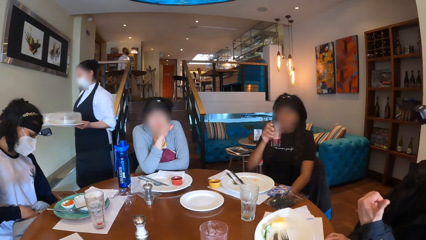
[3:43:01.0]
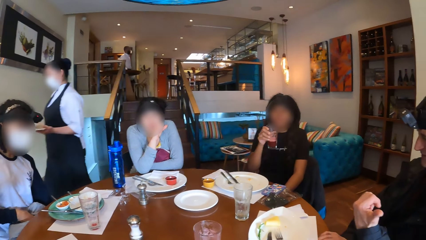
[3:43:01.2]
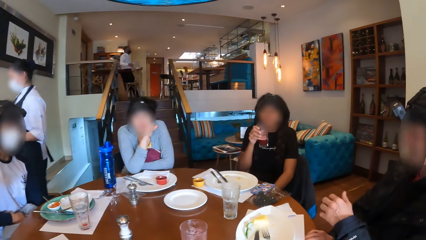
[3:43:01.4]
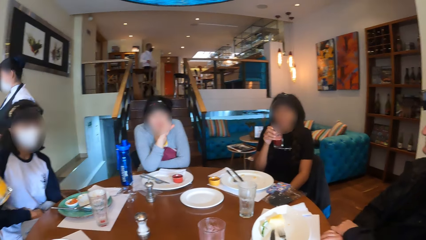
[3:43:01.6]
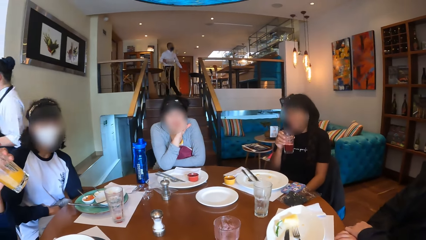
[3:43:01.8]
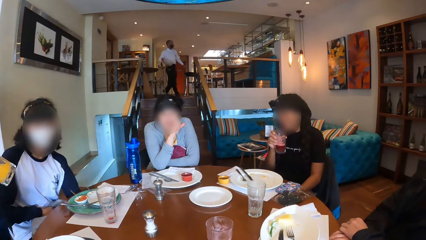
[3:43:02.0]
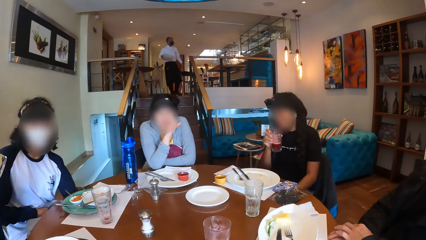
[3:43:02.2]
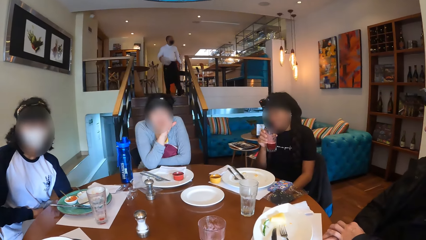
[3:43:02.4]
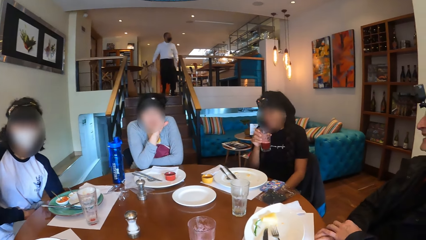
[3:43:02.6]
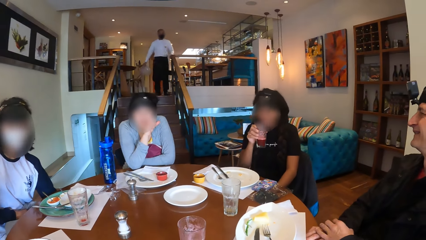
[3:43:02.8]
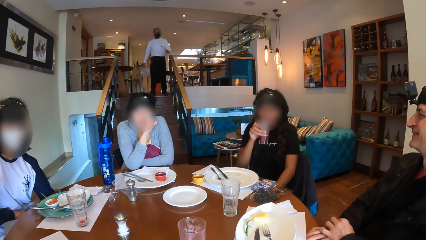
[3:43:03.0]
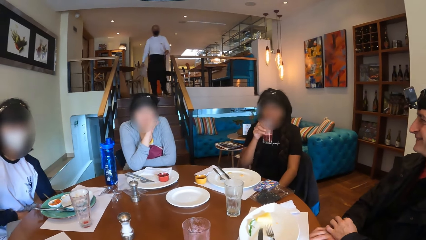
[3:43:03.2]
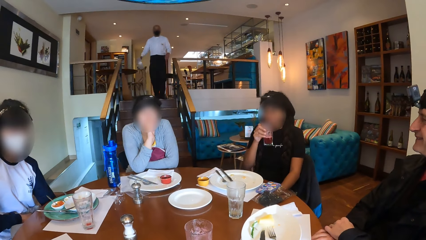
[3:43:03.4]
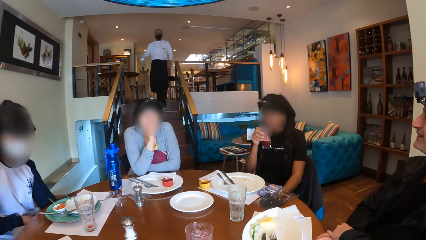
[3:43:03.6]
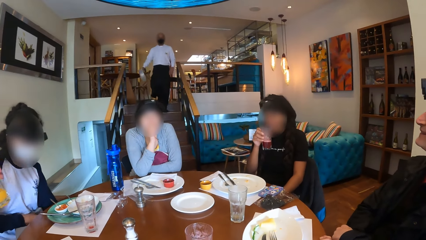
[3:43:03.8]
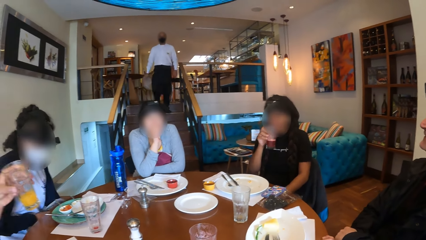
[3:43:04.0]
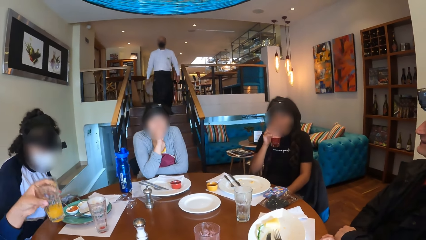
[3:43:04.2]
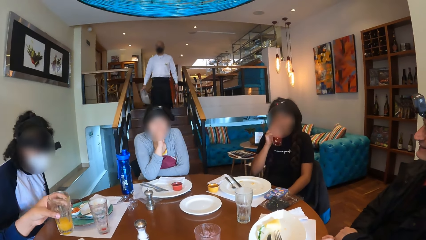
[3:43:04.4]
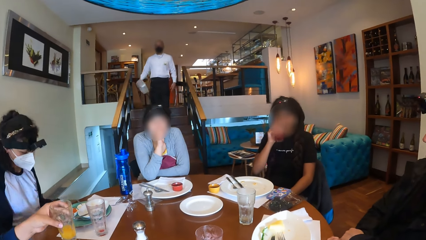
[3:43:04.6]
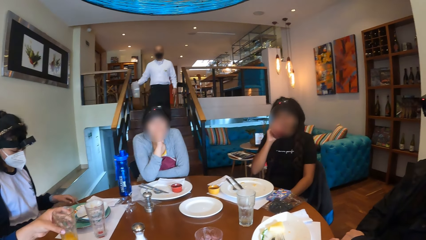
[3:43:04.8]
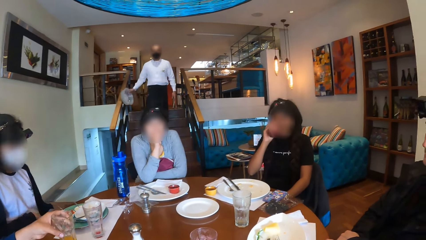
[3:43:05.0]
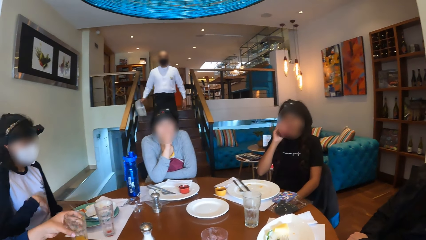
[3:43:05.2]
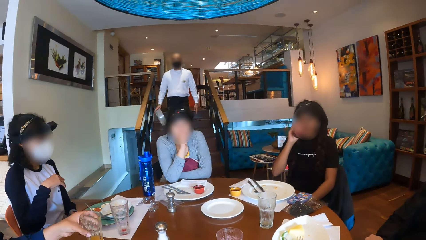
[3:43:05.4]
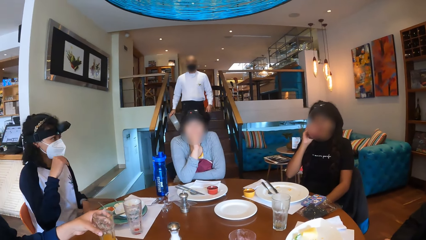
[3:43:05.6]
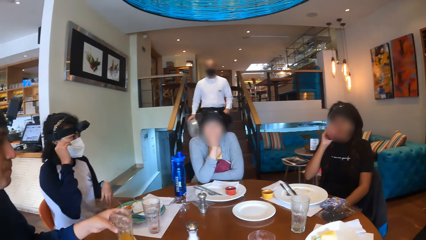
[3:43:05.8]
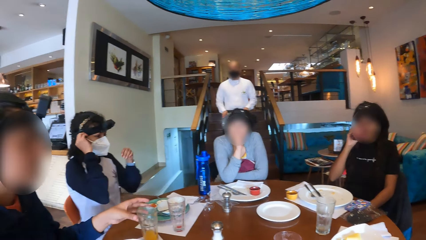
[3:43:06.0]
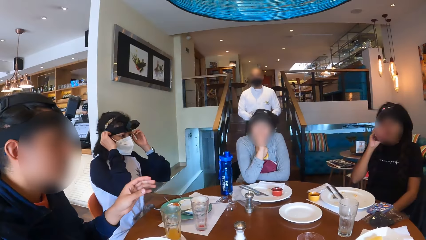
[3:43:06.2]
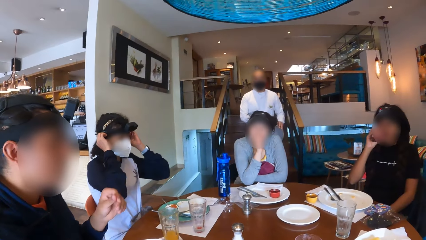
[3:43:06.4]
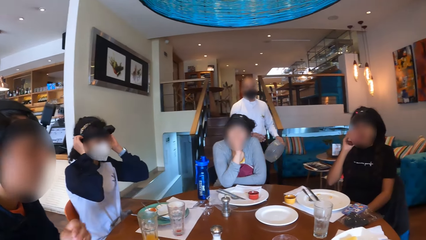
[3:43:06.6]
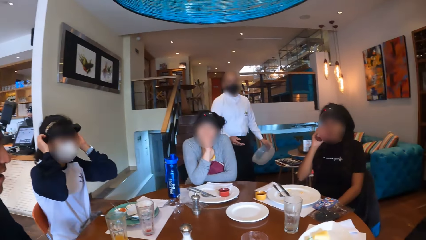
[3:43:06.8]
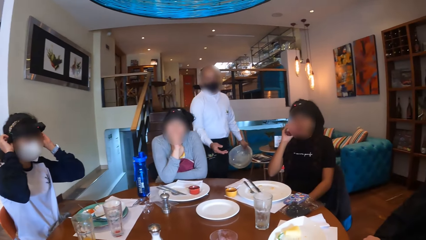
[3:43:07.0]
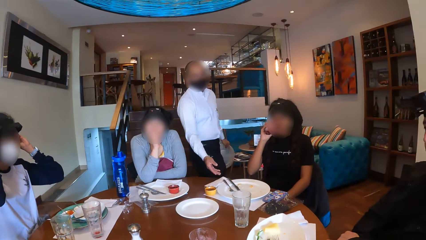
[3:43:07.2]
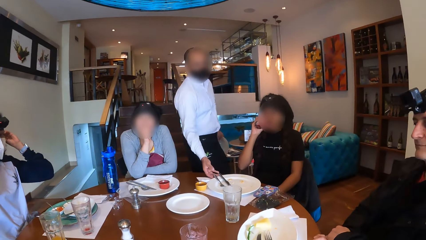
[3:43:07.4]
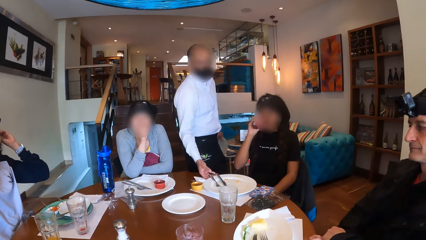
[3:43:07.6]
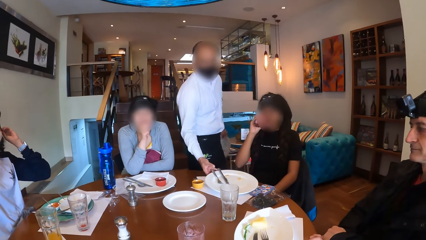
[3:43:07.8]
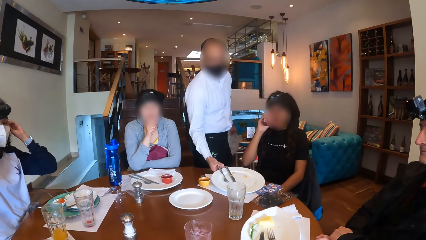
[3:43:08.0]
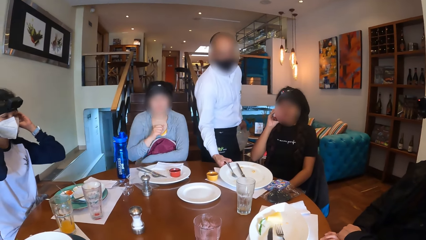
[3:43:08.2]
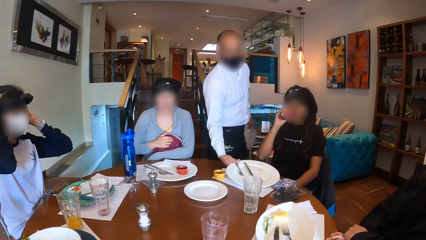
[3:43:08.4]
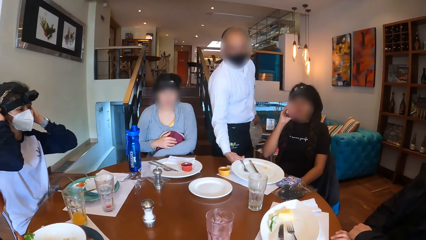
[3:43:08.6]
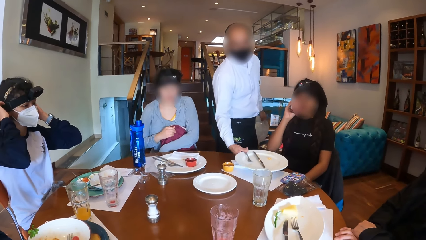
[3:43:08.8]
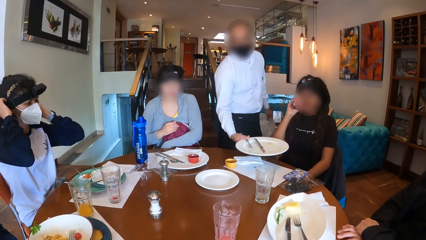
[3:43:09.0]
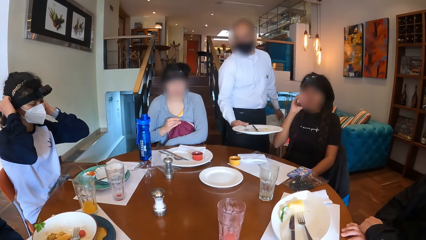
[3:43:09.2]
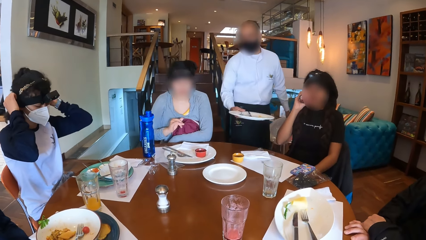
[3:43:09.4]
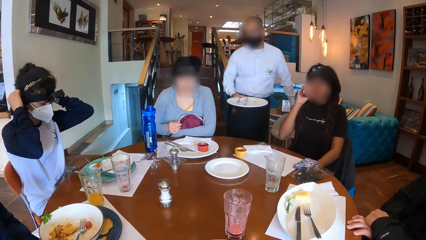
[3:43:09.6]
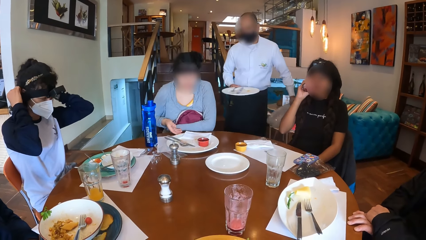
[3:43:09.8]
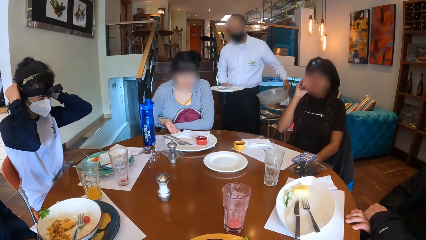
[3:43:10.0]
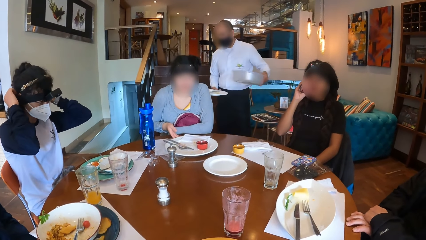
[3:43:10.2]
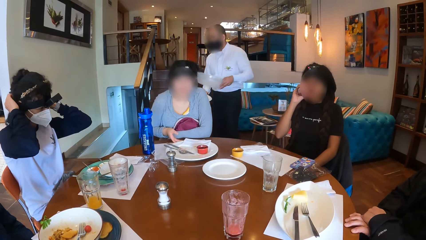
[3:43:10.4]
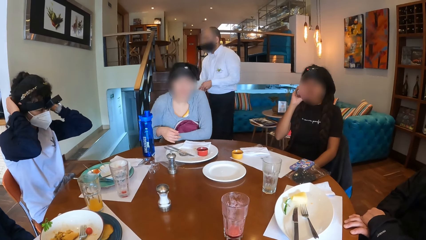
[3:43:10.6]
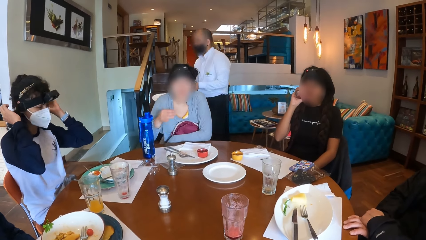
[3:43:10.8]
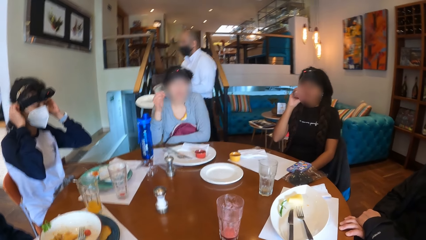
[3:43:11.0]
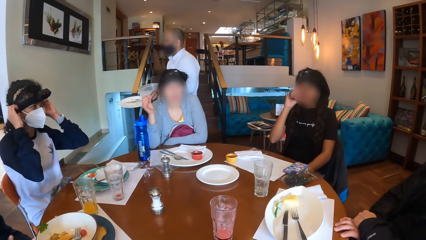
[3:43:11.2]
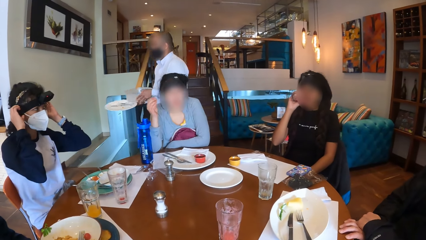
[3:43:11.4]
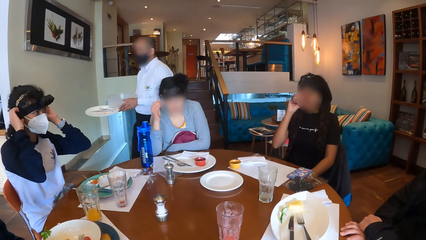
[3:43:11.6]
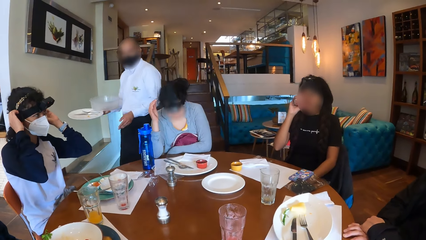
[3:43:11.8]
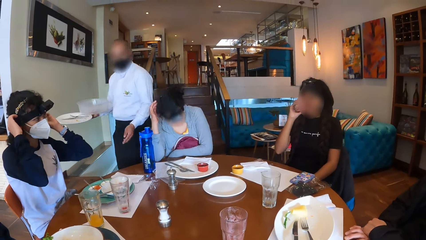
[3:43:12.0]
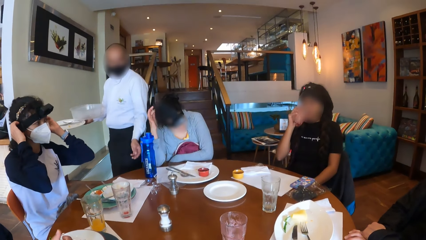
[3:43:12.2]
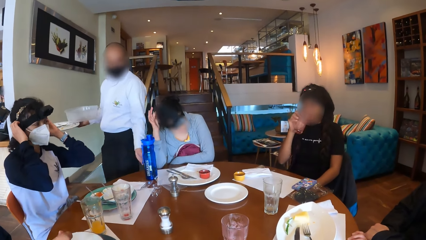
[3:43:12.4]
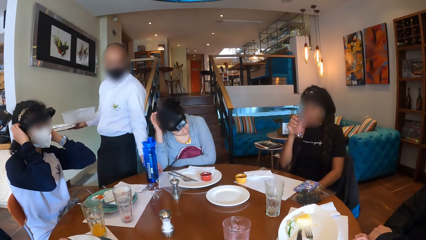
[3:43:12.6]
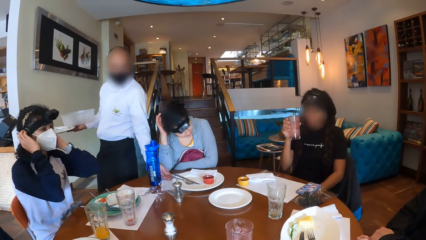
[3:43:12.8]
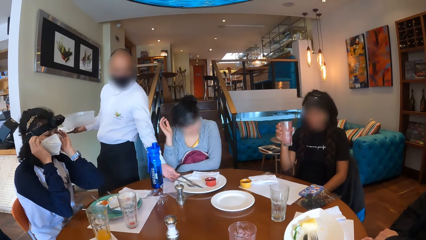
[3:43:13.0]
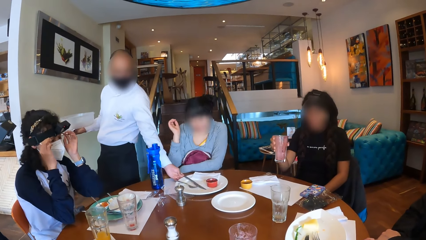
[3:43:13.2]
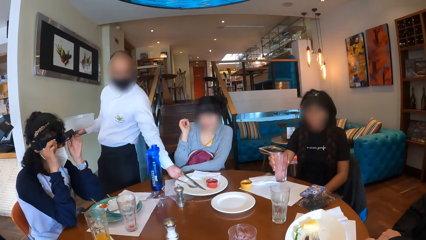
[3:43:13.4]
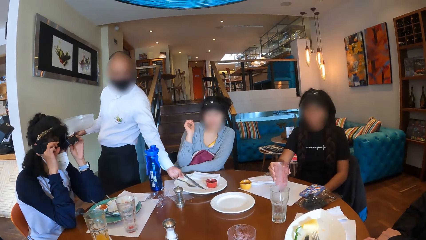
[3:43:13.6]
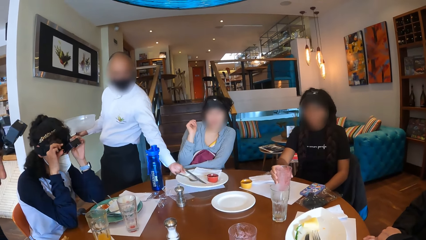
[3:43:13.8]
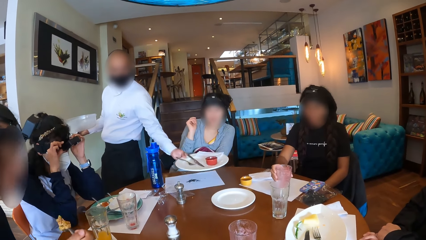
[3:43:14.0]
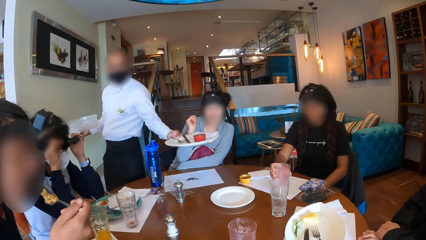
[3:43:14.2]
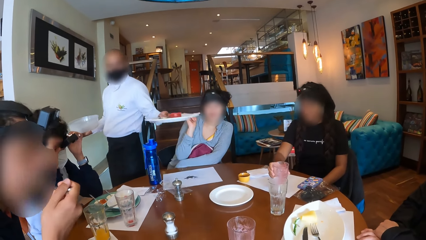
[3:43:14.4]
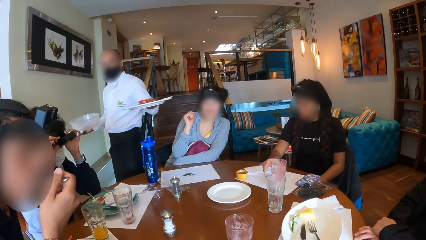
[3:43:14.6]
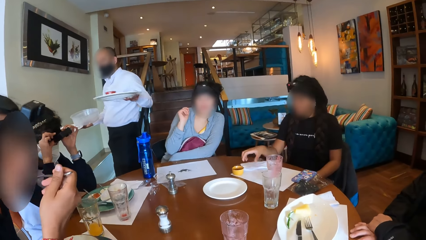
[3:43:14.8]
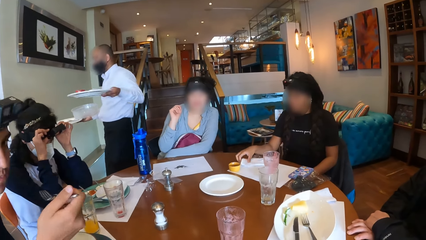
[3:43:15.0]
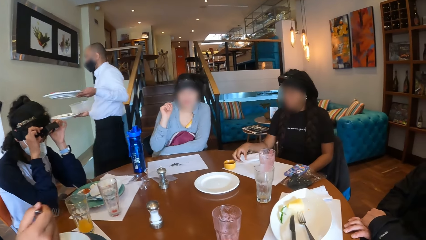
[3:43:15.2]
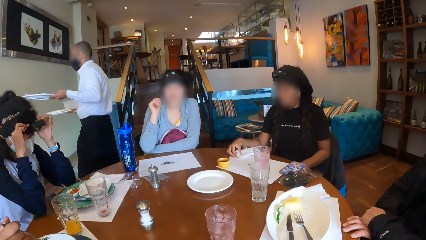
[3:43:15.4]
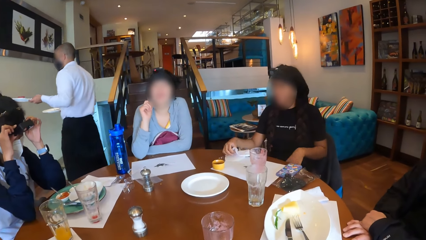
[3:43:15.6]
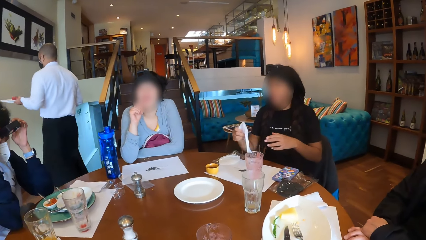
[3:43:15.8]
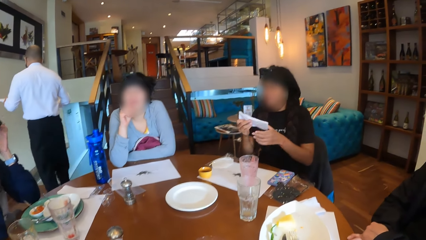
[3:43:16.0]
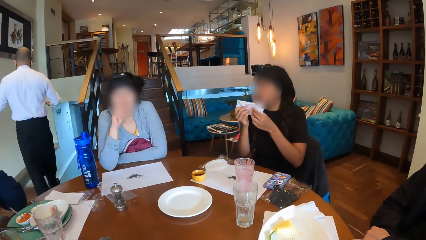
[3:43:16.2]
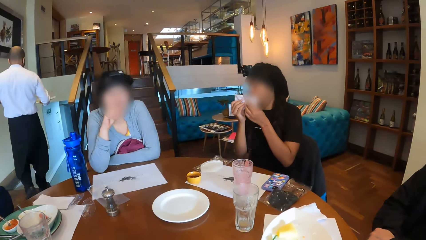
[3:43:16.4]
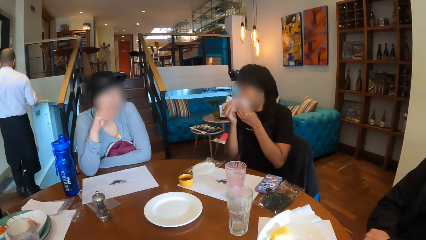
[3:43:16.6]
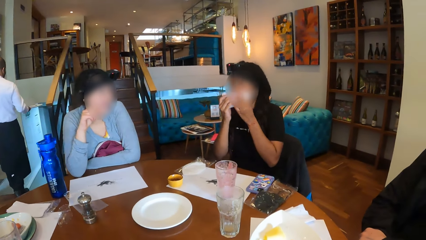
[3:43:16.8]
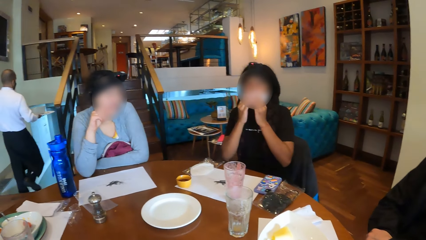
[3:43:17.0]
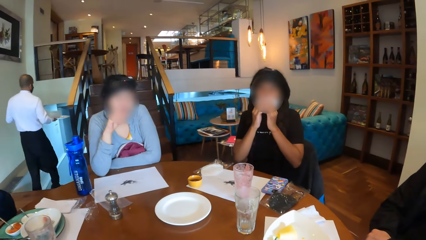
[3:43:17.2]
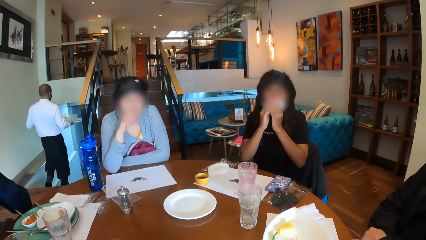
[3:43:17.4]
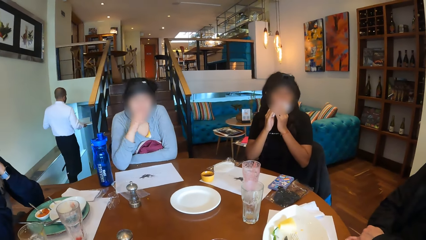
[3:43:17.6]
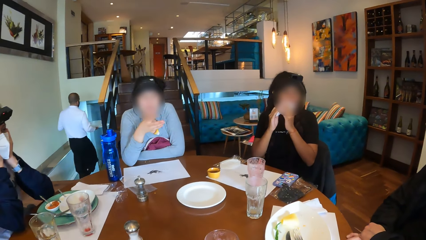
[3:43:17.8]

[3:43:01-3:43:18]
A man drinks from the cup. Another man gestures out. A waiter walks down a staircase towards a woman at the table. The first man drops the cup of drink on the table with his left hand. The woman drinks juice from the cup. The waiter hits the staircase rail with a plate cover in his right hand. He transfers the plate cover from his right hand to his left hand. He picks up the plate from the table with his right hand. He moves to another woman at the table. The second woman shifts the plate on the table with her right hand. The waiter drops the plate cover on his right hand with his left hand. The first man eats food with the fork. A third woman adjusts her camera with her hands. The waiter picks up the plate from the table with his left hand. The first woman drops the empty cup on the table with her right hand. The waiter moves away from the table with the plates. The first woman picks up the tissue paper from the table with her right hand. Another man eats. The first woman wipes her mouth with the tissue paper.
